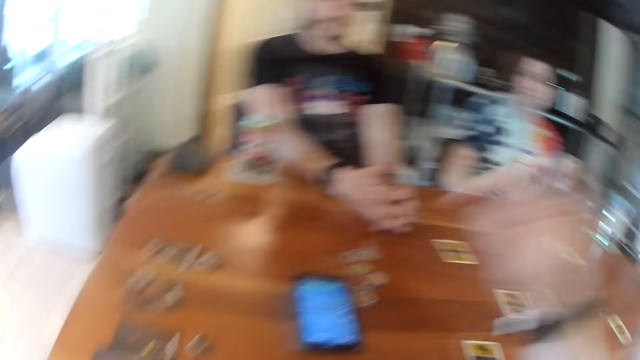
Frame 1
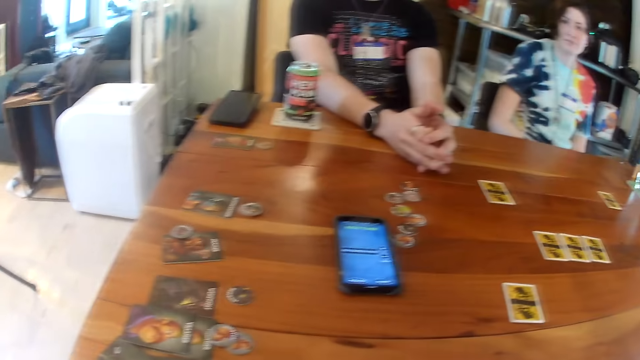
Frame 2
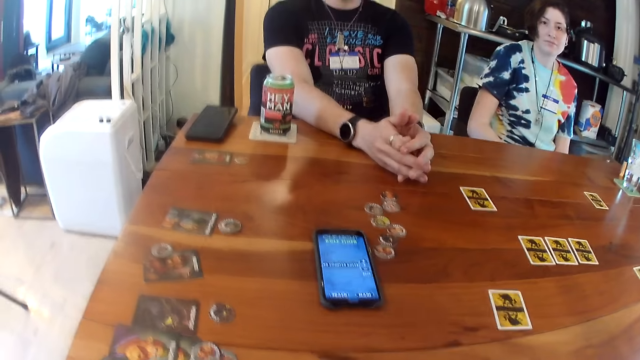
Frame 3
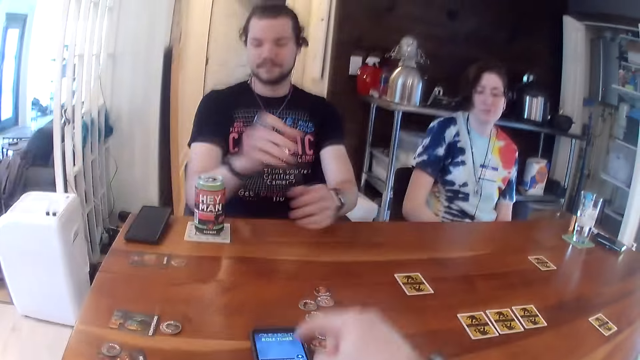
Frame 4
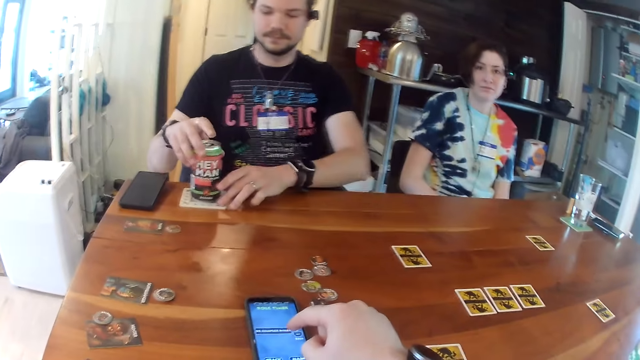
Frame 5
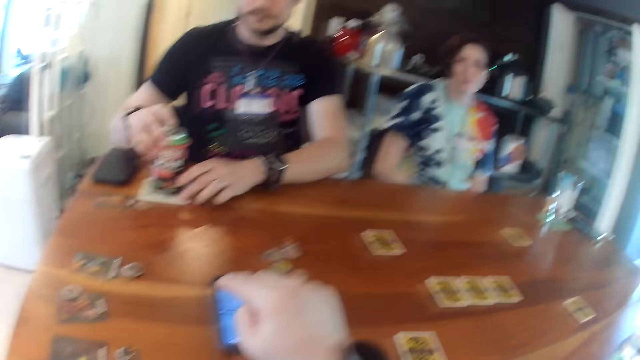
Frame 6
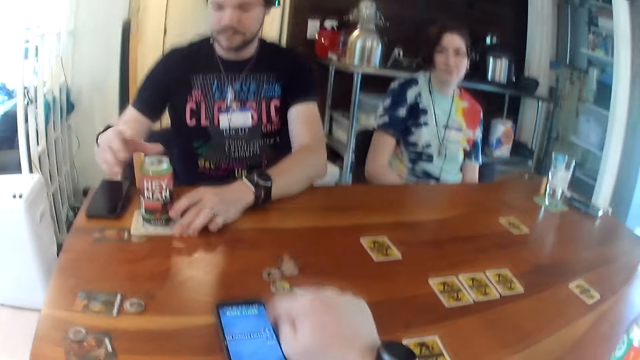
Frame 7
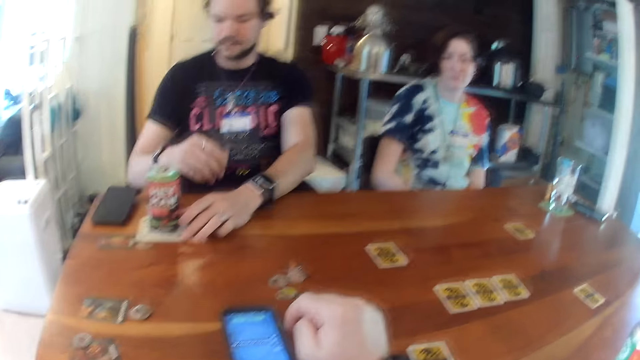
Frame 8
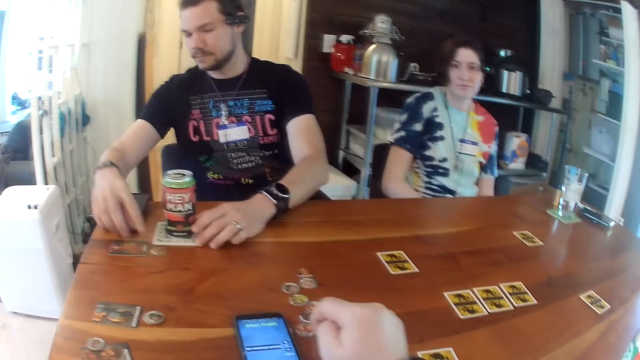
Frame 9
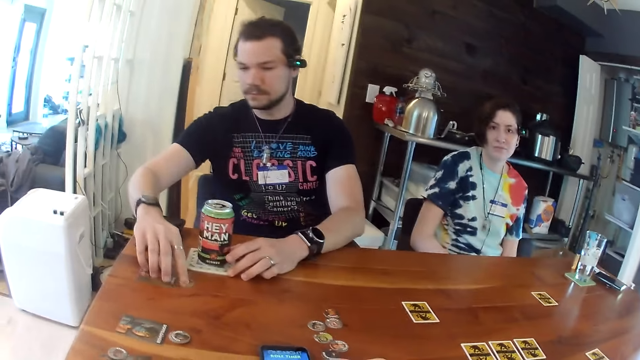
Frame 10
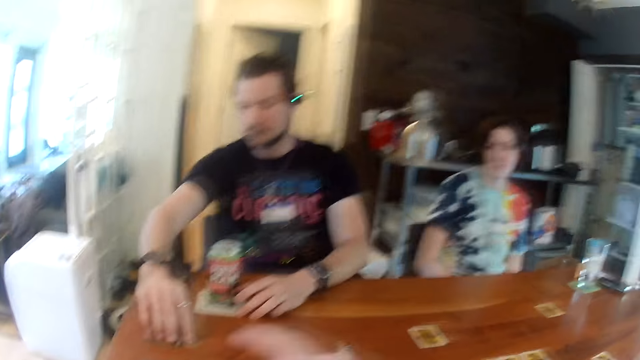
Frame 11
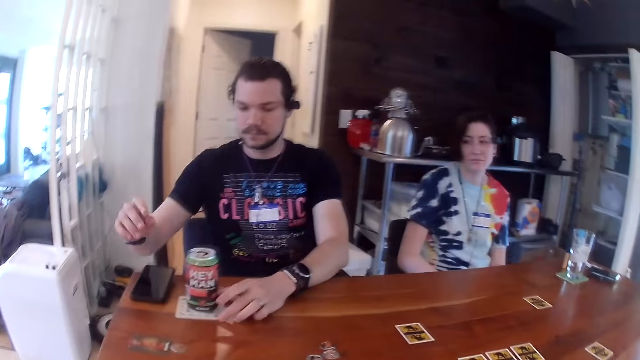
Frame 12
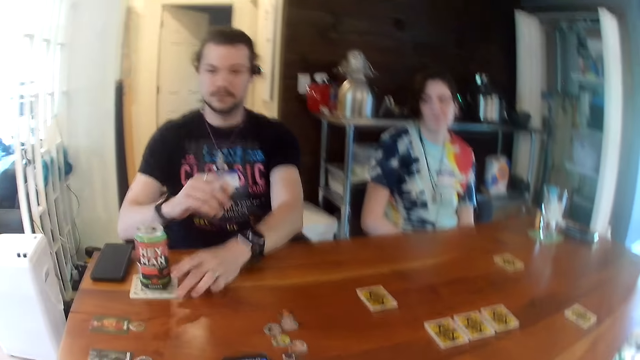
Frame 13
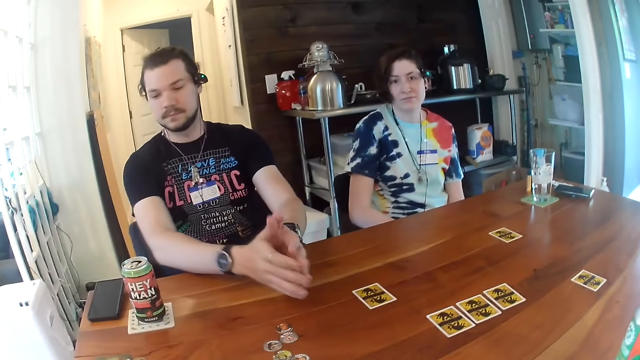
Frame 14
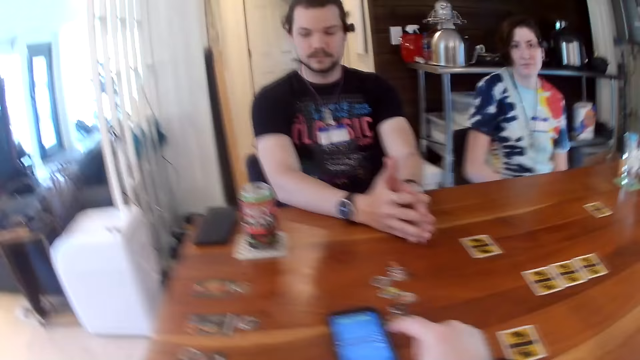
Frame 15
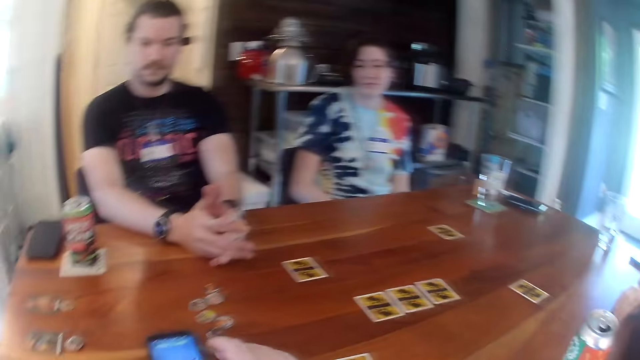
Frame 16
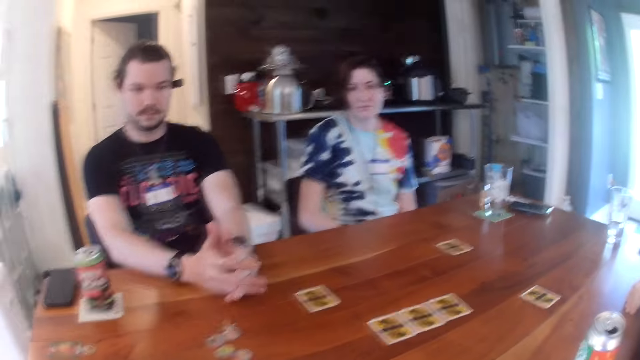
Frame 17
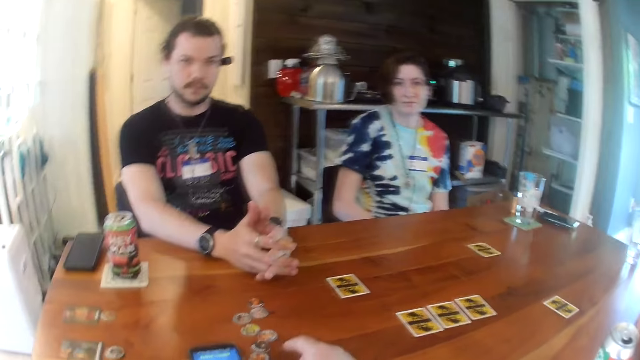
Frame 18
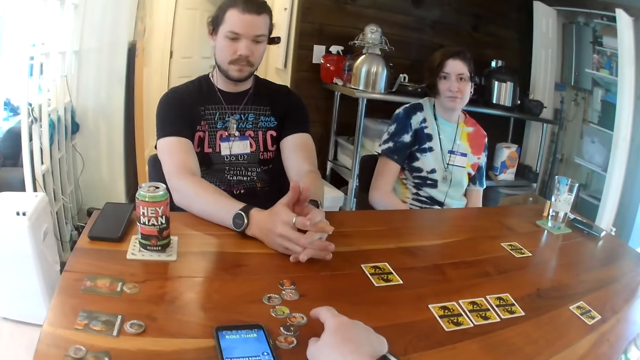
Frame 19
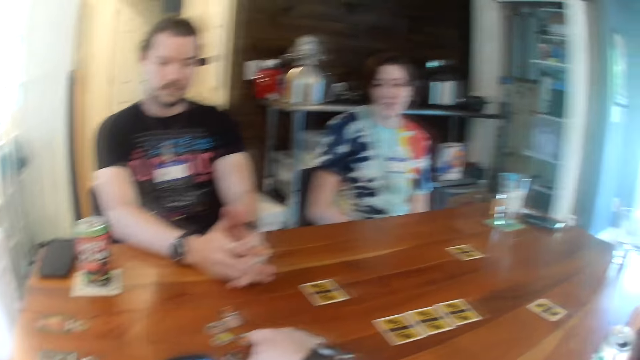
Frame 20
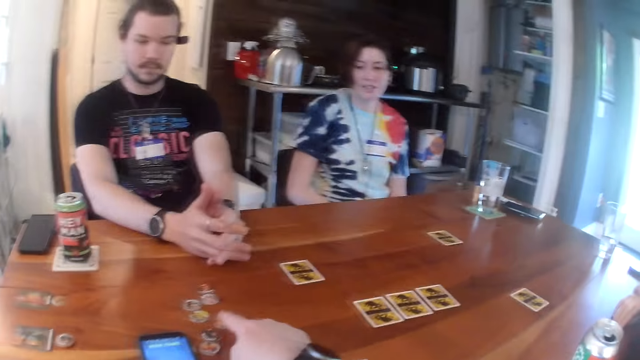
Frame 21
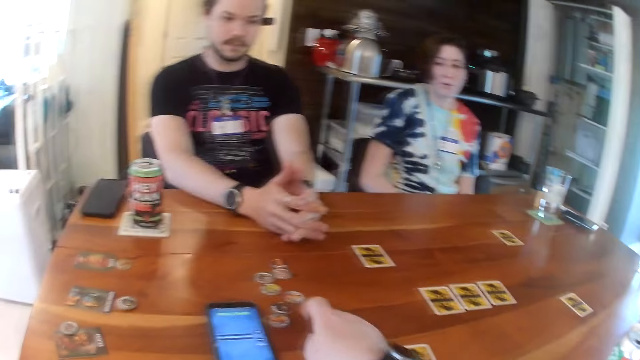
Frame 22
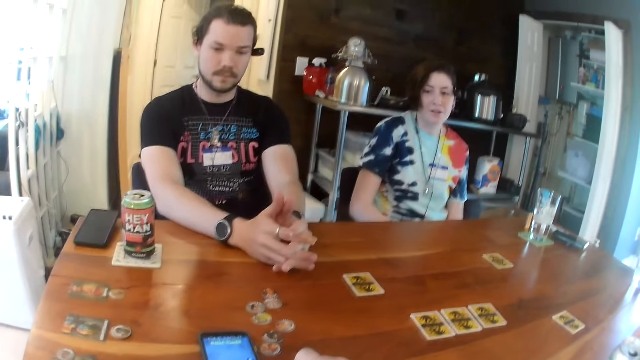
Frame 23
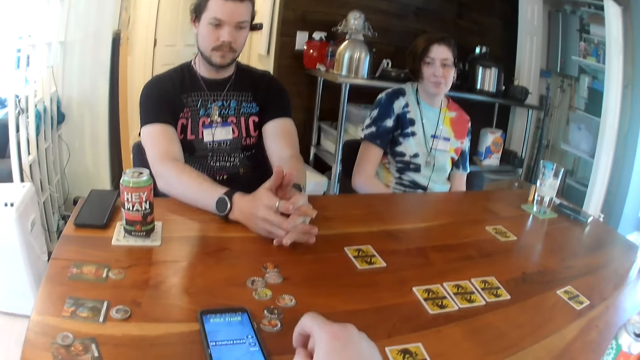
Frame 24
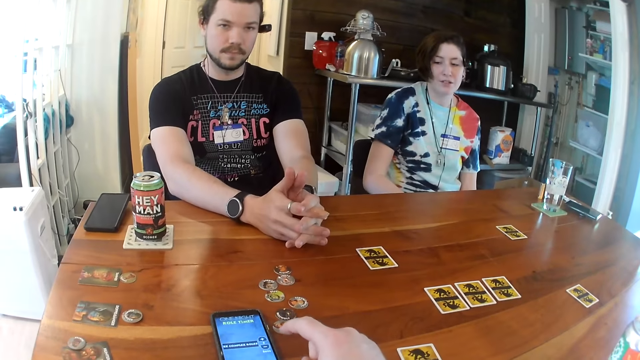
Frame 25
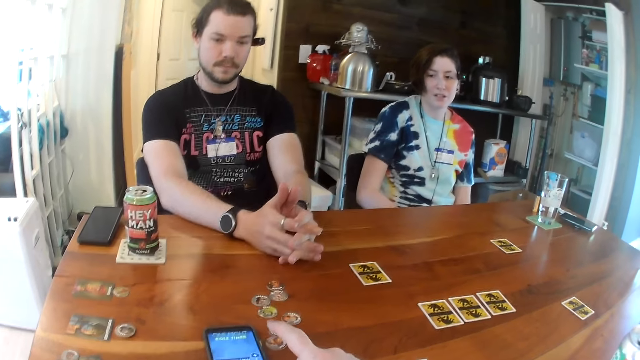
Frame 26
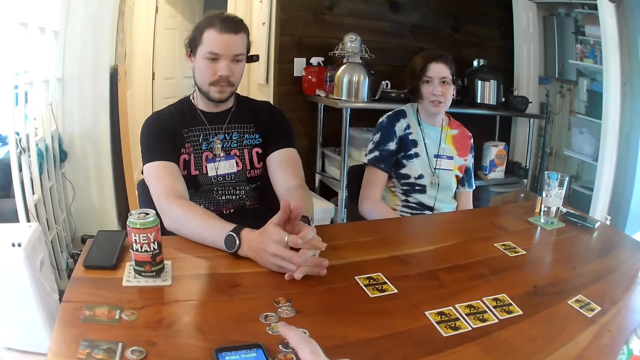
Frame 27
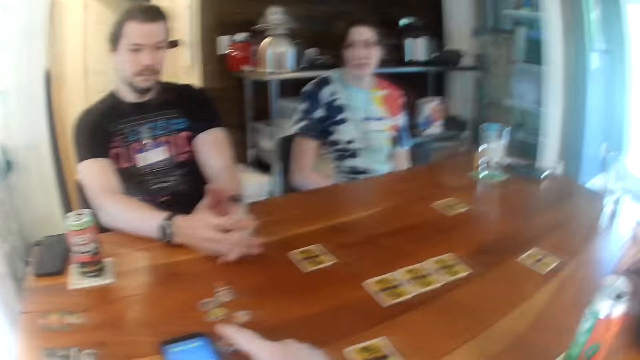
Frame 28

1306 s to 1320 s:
The camera wearer raises the hand. The man pushes the can of drink on the table with his hands. The man takes his right hand off the can of drink on the table. The man moves a card and a game token or curator token on the table with his right hand. The man moves the can of drink on the table with his left hand. The man takes his left hand off the can on the table. The man claps both hands together on the table. The camera wearer touches the game token on the table with his right hand. He points at the curator tokens on the table.

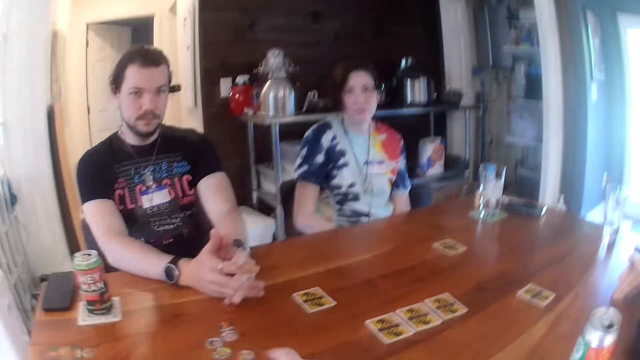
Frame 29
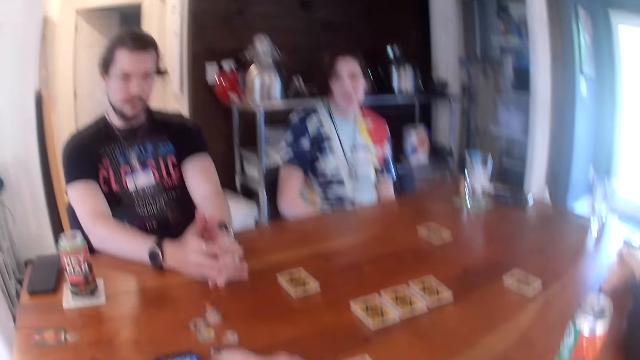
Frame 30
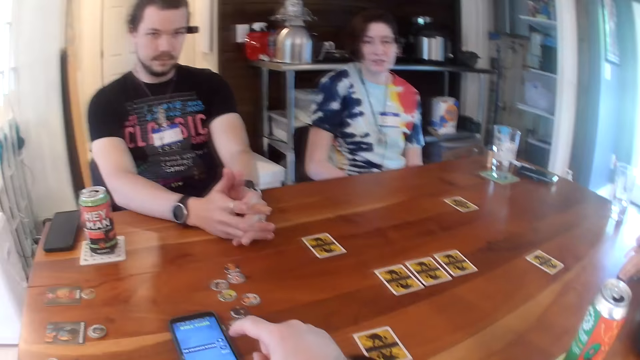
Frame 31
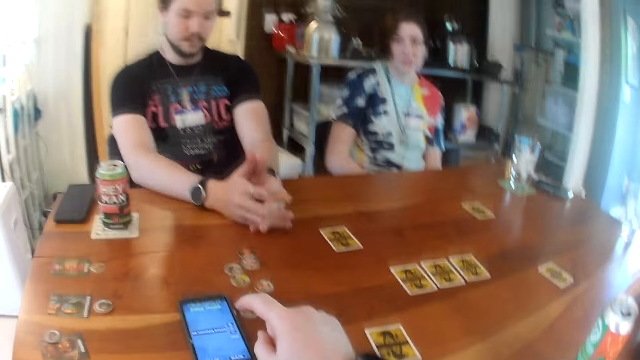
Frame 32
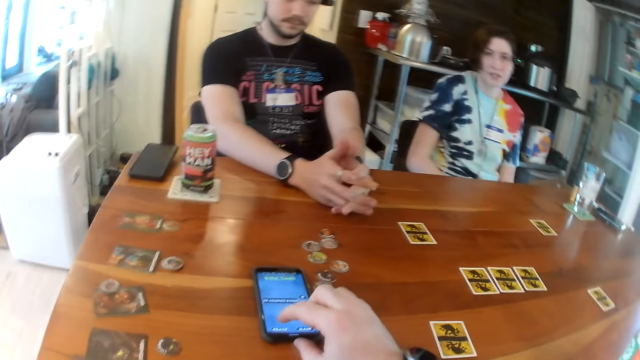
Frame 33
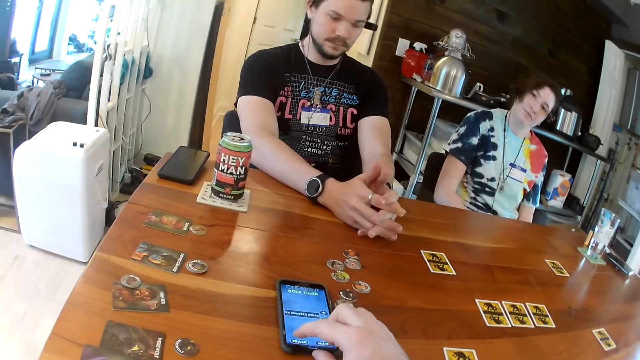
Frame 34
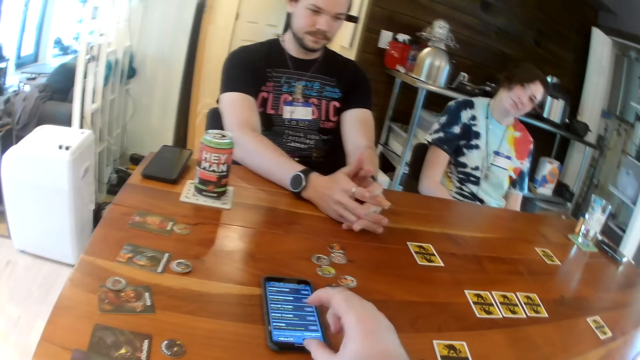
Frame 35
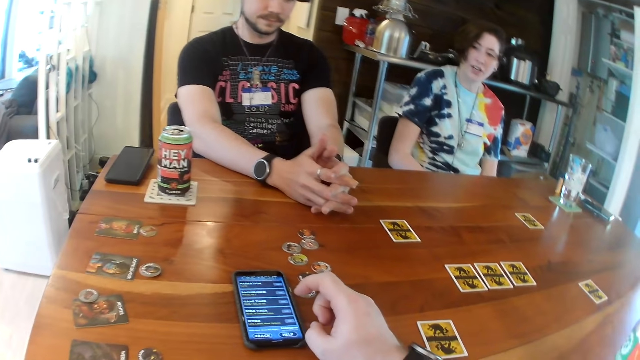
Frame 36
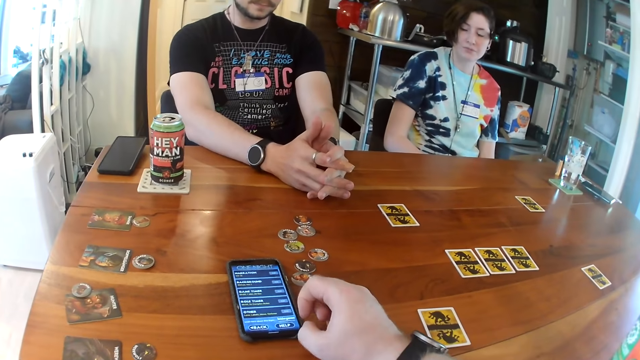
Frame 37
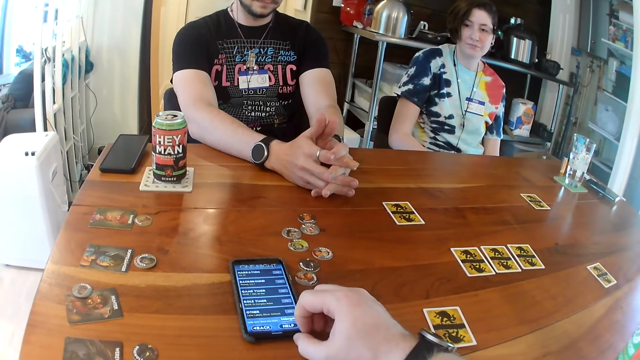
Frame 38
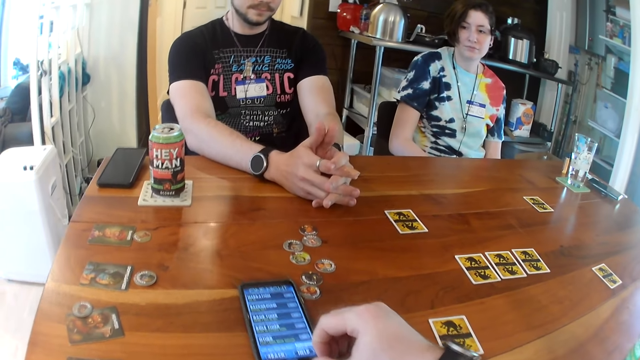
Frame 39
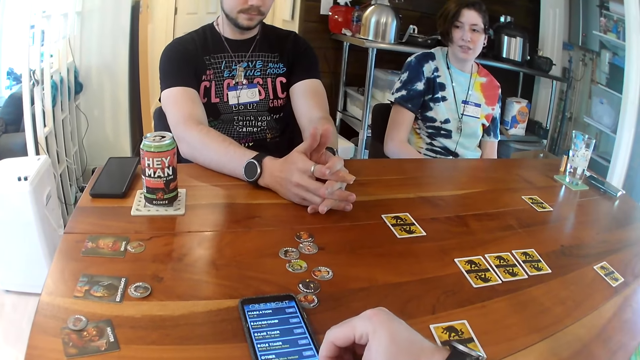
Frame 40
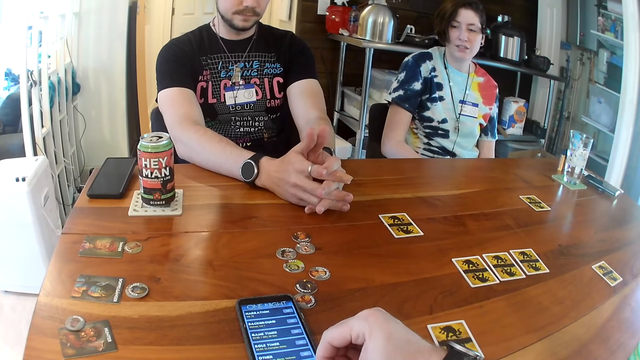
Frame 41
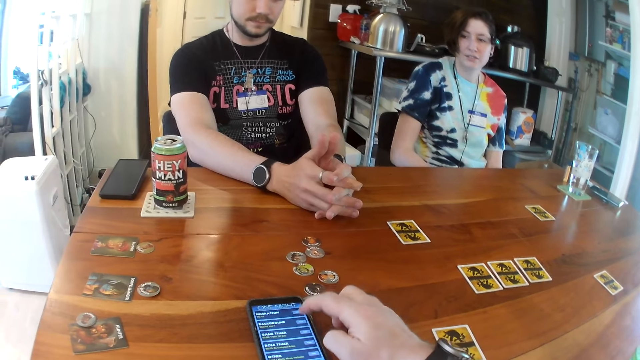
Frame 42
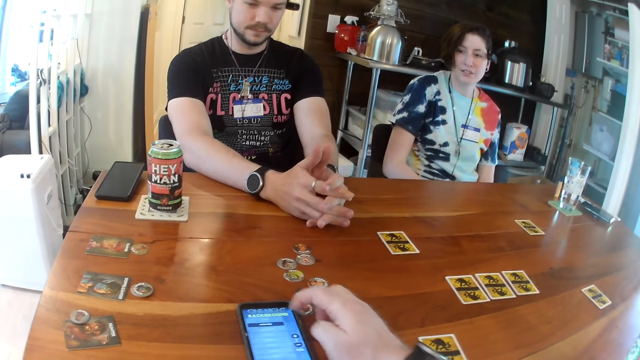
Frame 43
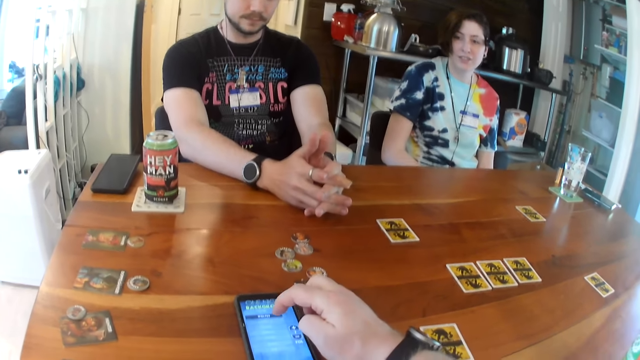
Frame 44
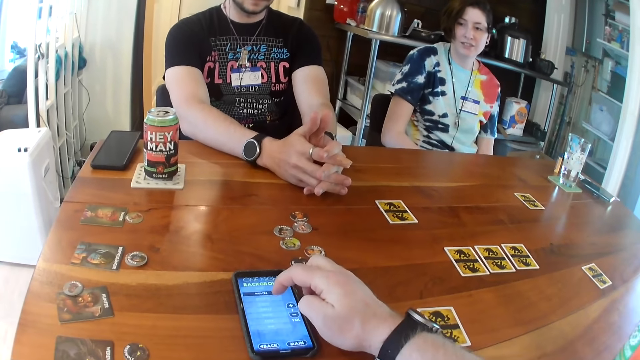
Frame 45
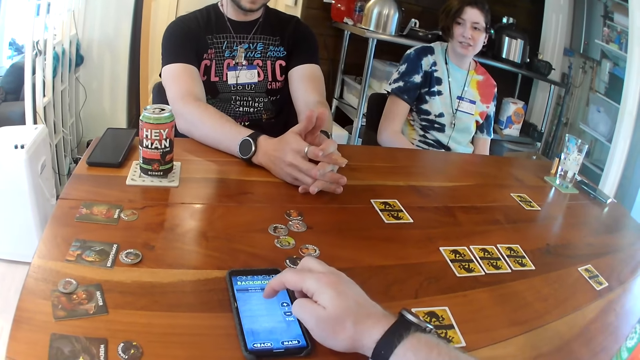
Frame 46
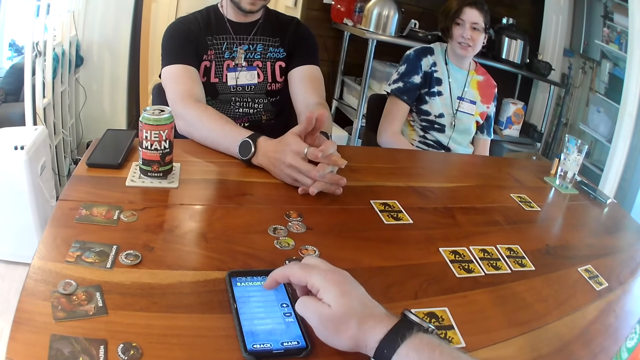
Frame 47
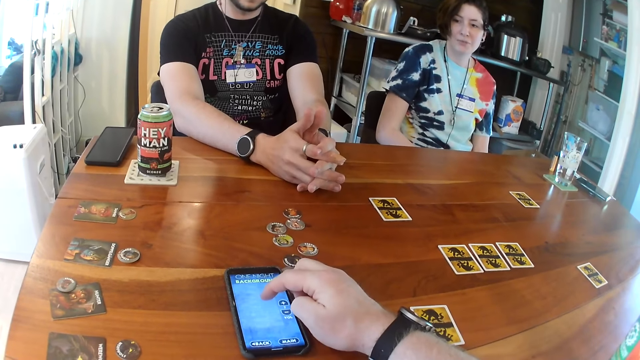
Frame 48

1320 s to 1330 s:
The camera wearer presses the phone. He operates the phone on the table with his right hand. He pulls the phone. He operates the phone.
